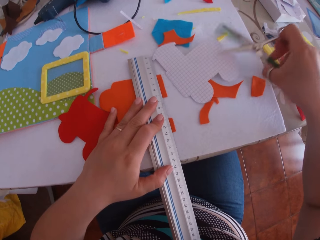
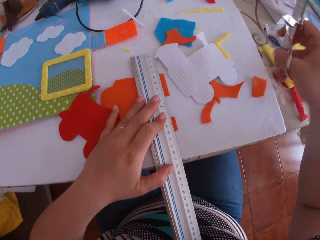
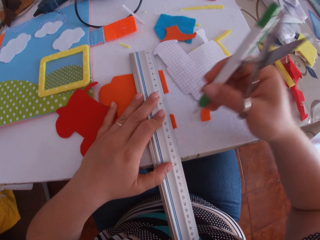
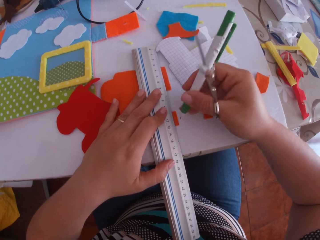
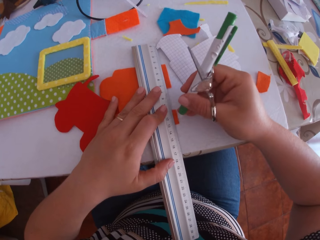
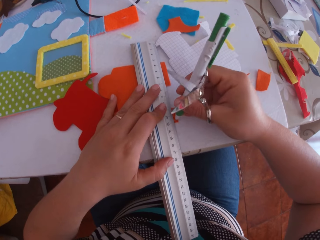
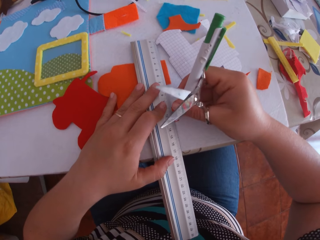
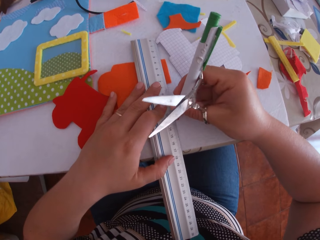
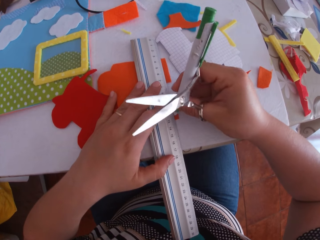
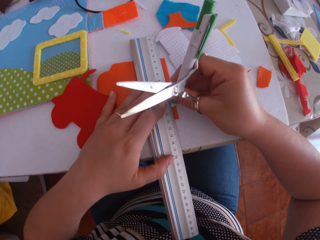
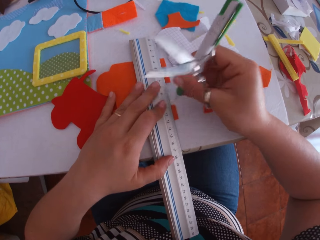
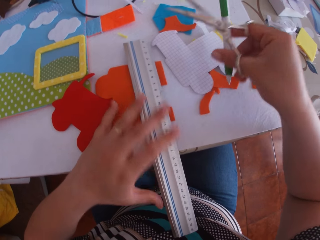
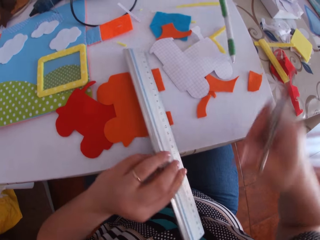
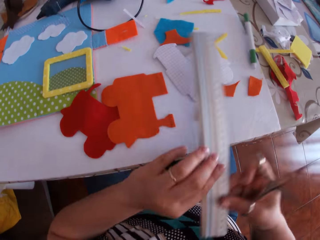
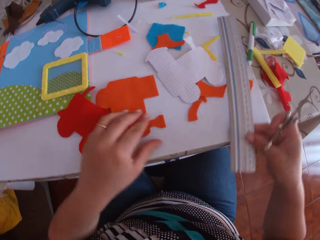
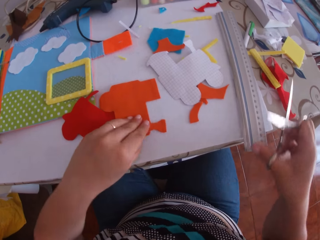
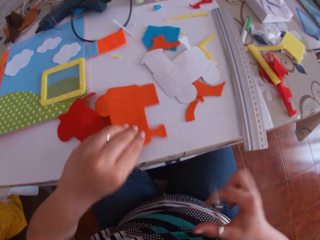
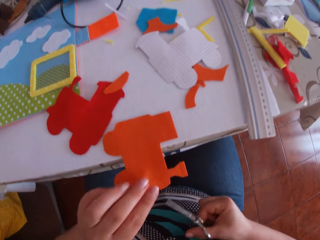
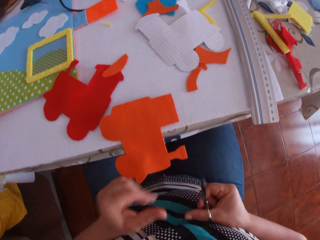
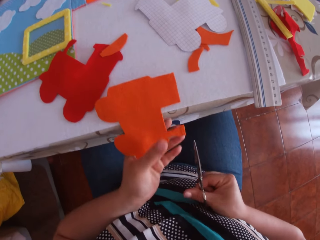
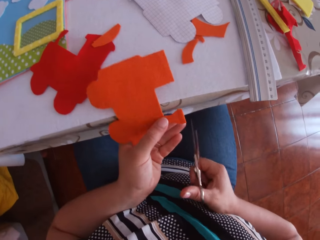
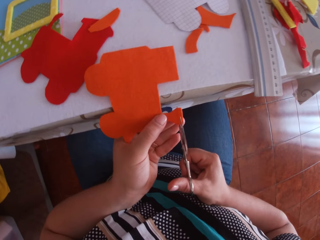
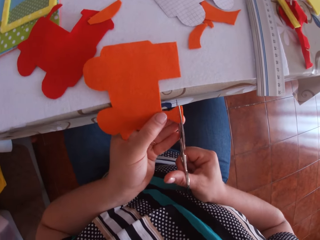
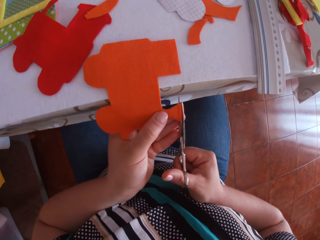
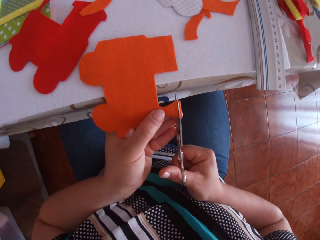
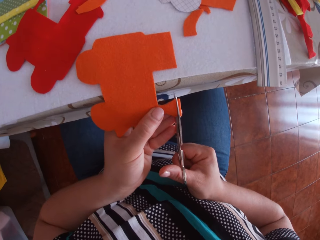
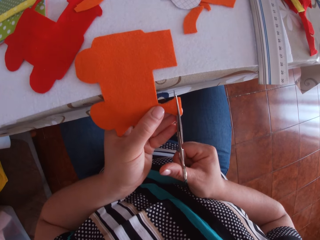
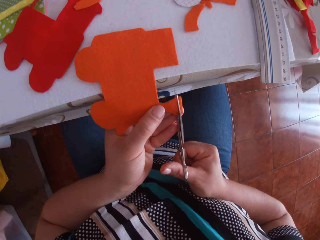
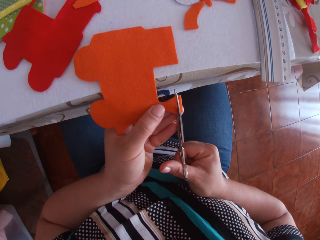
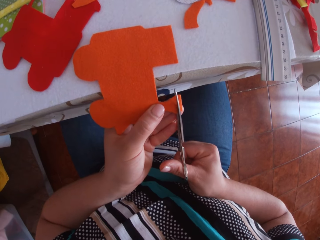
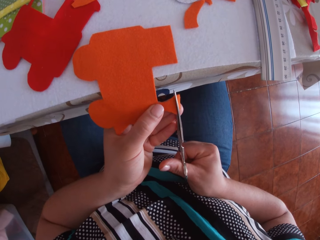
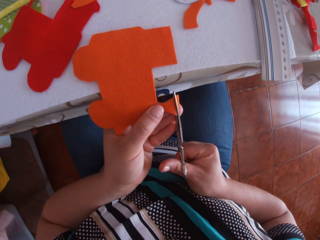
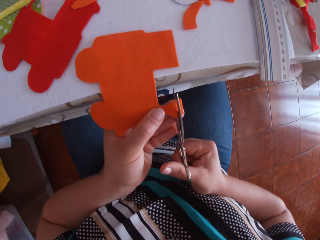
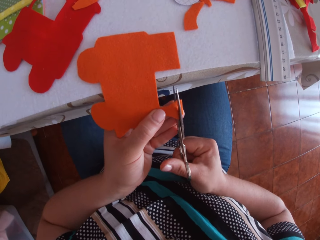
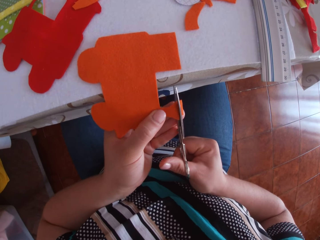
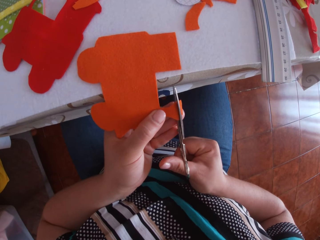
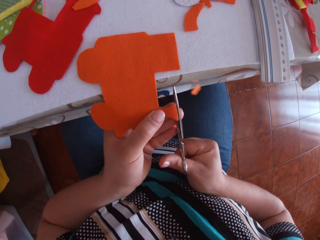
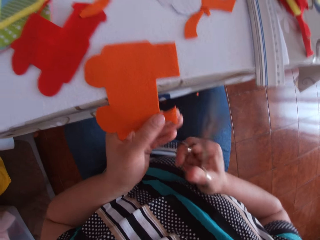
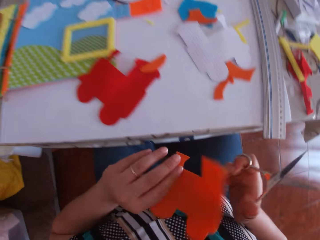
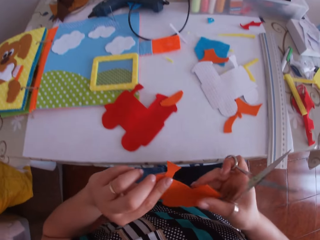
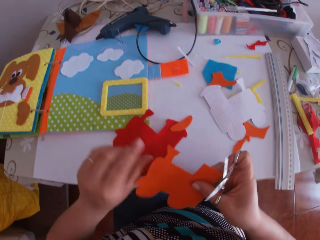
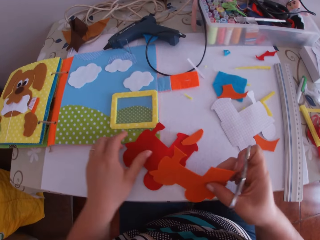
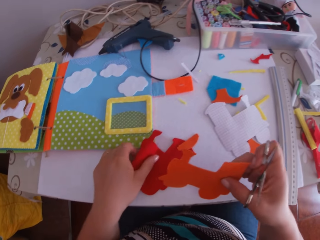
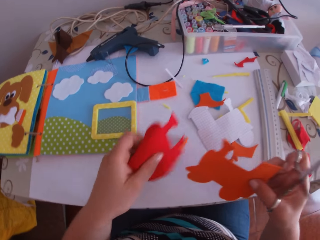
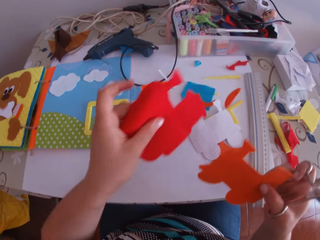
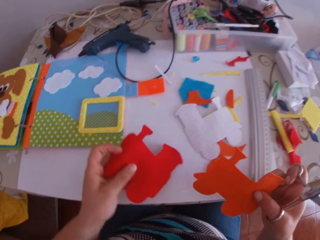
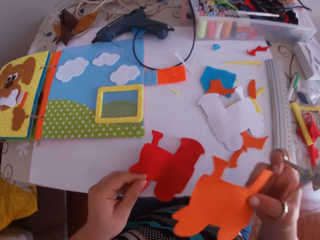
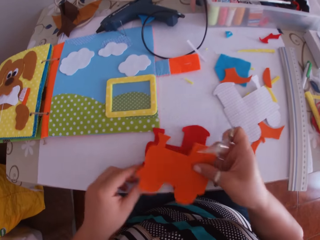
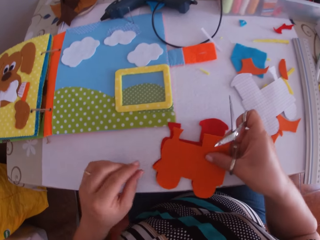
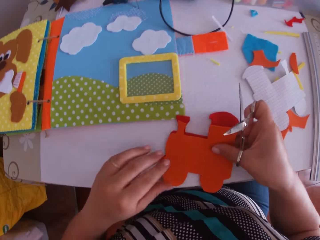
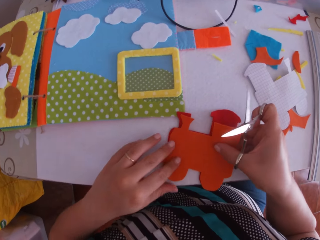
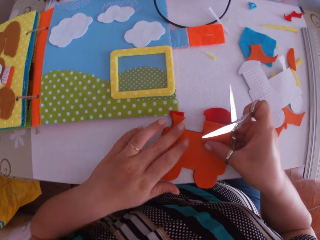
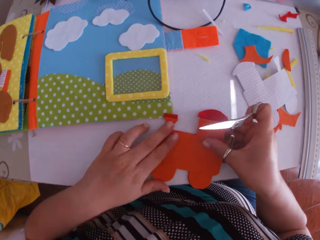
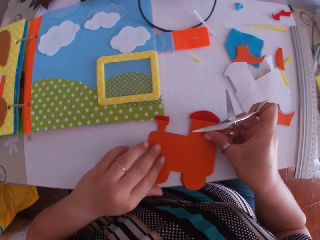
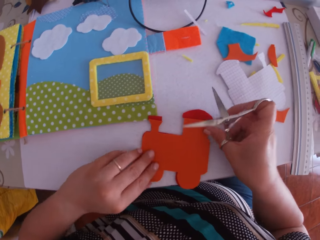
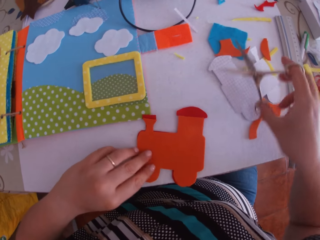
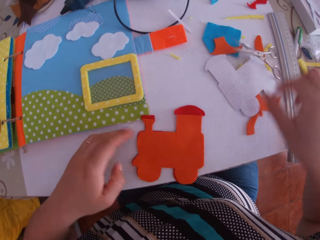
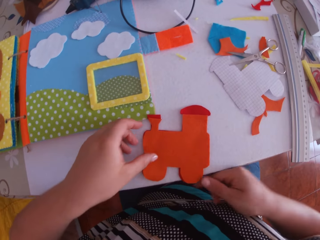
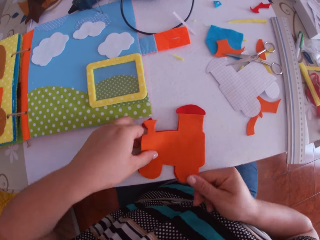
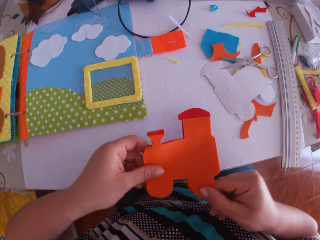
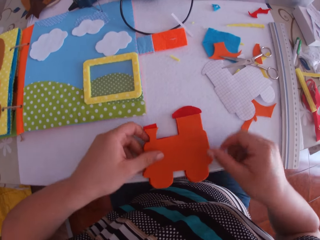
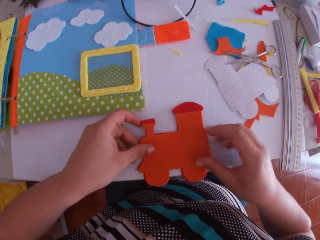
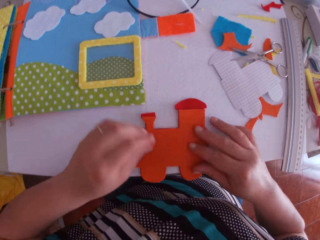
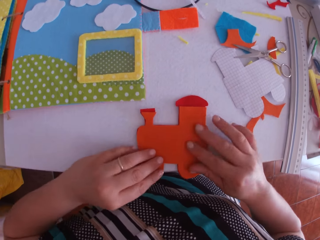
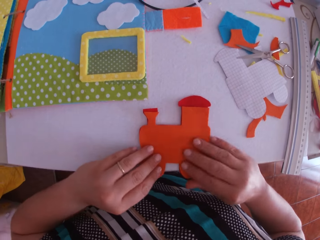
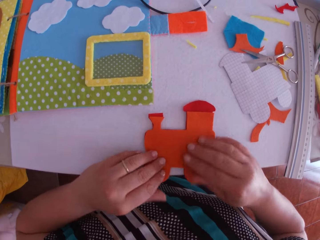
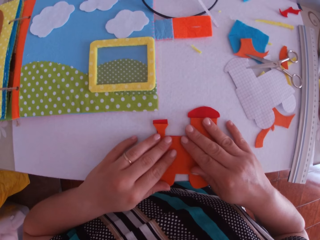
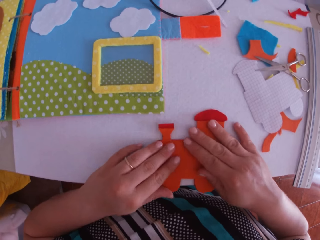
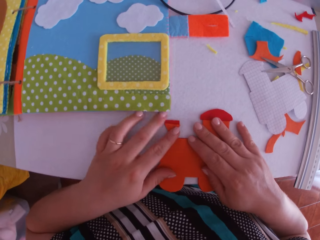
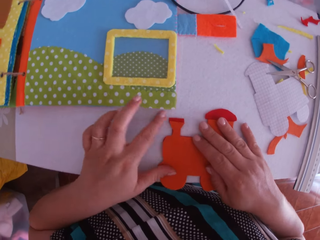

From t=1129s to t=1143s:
The camera wearer picks up the pen on the table with her right hand. She swings her hand. She marks the orange cardboard with the pen. She swings her hand. She drops the pen on the desk. She swings her hand. She transfers the ruler from her left hand to her right hand. She places the ruler on the table with her right hand. She pulls the orange cardboard with her left hand. She swings her hand. She holds the felt train craft. She cuts the orange cardboard with the scissors in her right hand. She turns the felt train craft. She transfers the orange cardboard from her left hand to her right hand. She holds the felt train craft. She swings her hand. She picks up the red cardboard on the table with her left hand. She swings her hand. She places the red cardboard on the table with her left hand. She swings her hand. She places the orange cardboard on the red cardboard with her right hand. She touches the felt train craft. She swings her hand. She places the scissors on the table with her right hand. She swings her hand. She picks up the felt train craft. She drops the felt train craft. She swings her hand. She spreads the cardboards on the table with both hands. She touches the felt train craft.

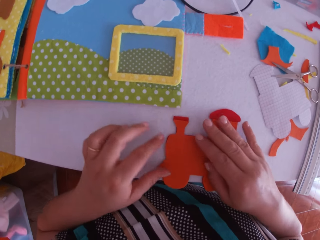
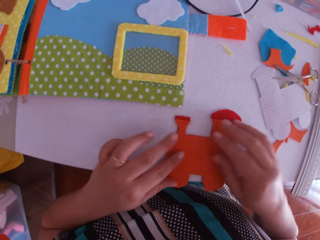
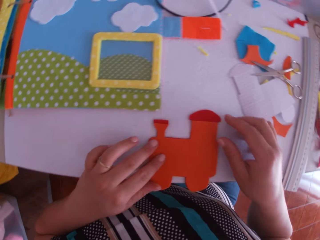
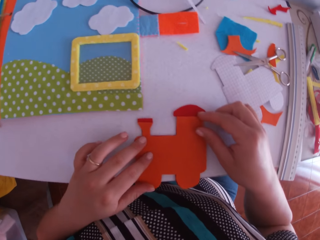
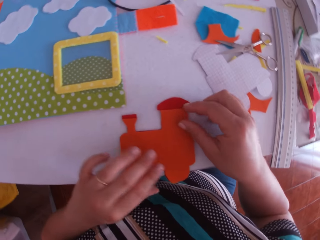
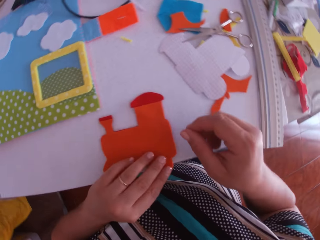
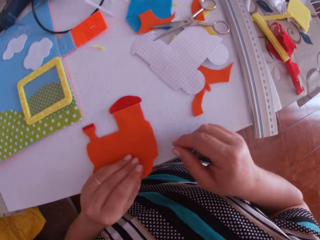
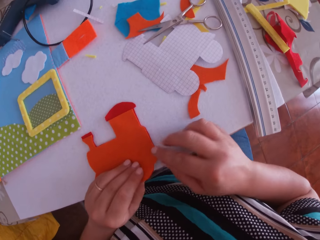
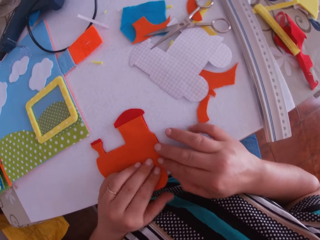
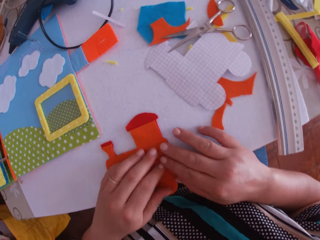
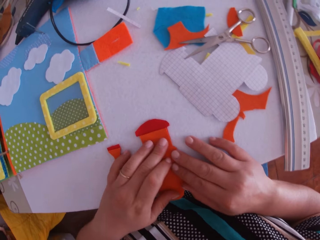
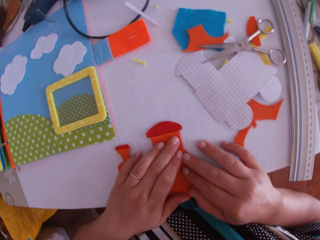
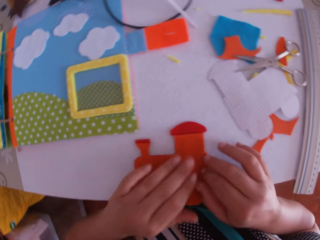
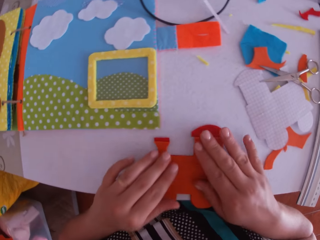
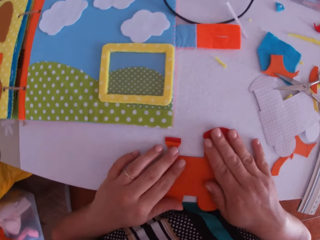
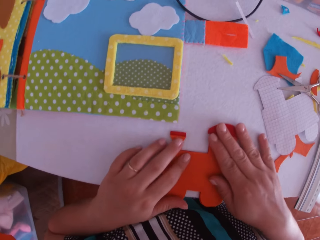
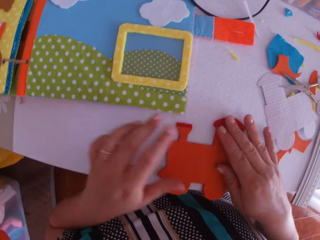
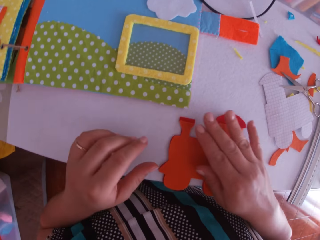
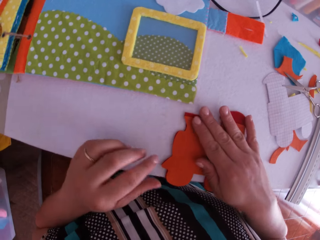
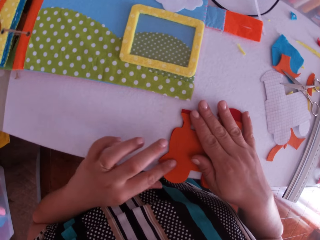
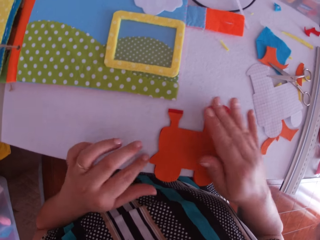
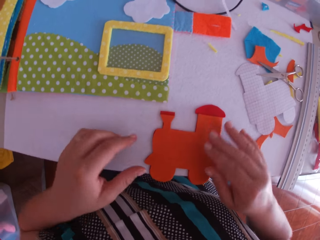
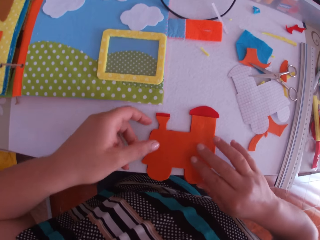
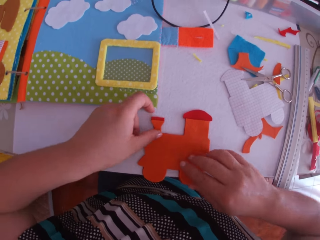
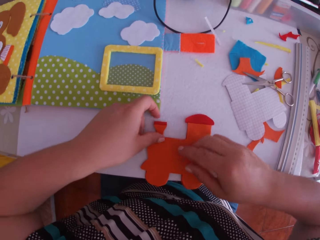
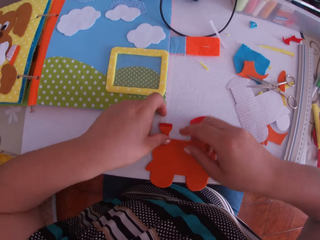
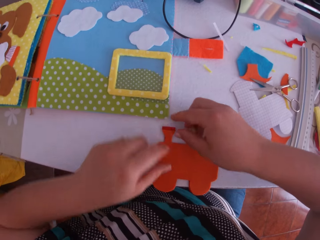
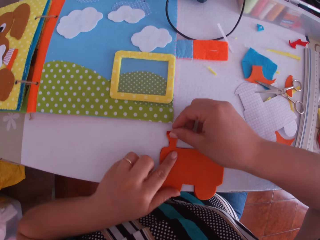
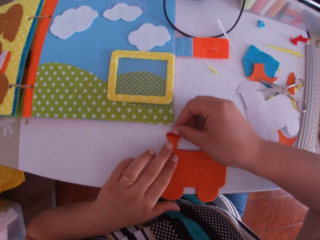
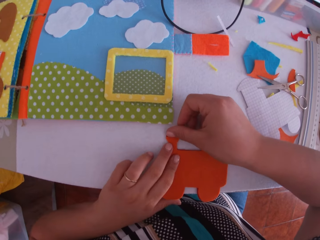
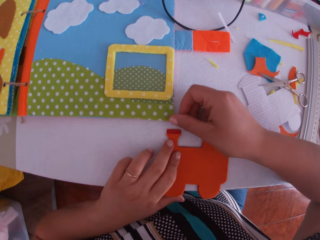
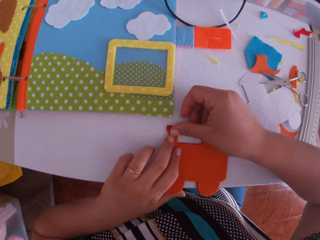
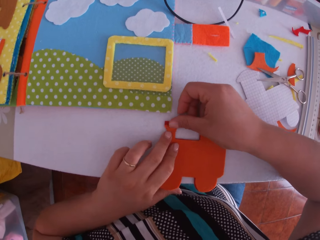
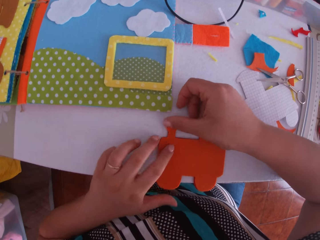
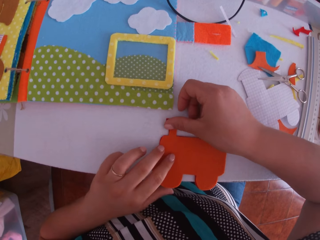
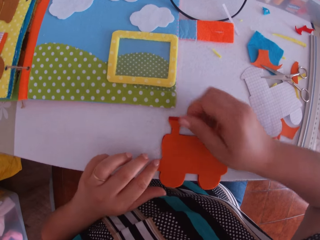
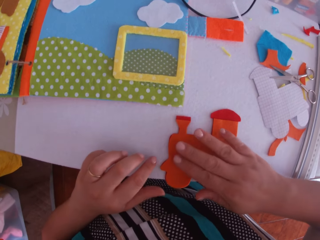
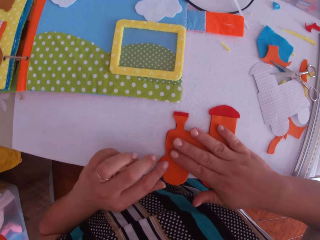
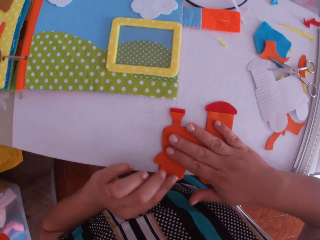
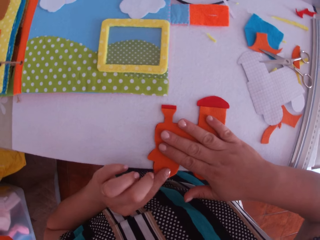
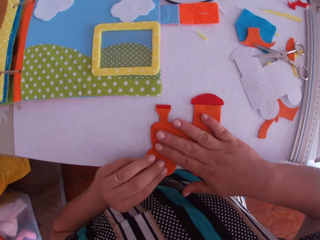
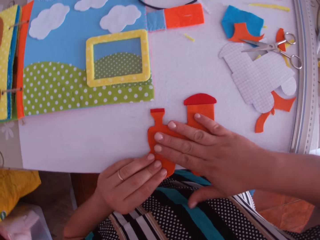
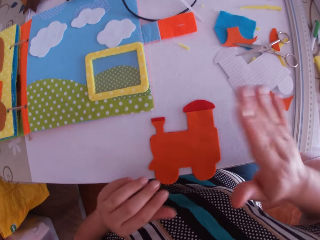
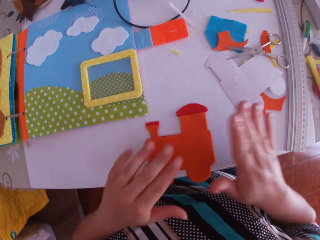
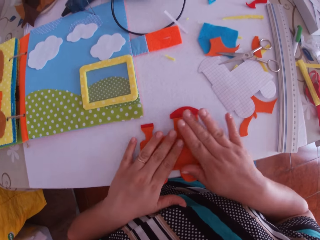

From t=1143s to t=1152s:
The camera wearer swings a hand. They touch the felt train craft. They swing a hand. They touch the felt train craft. They swing a hand. They touch the felt train craft.
